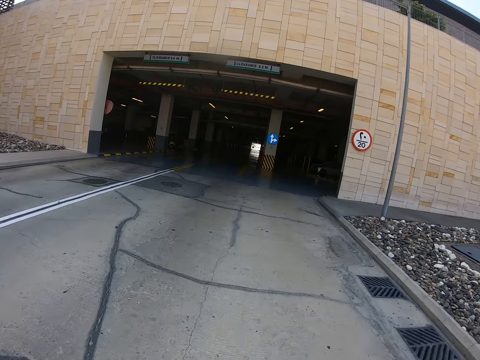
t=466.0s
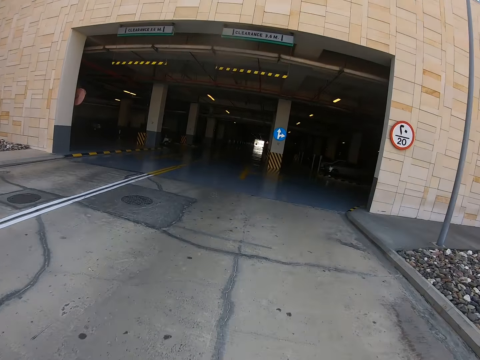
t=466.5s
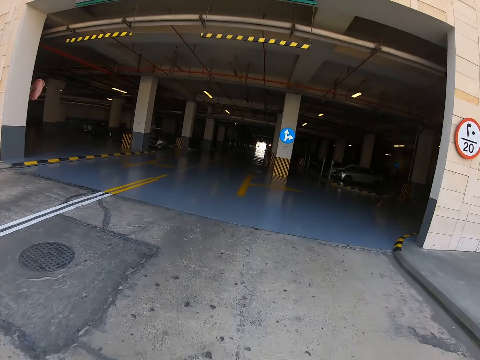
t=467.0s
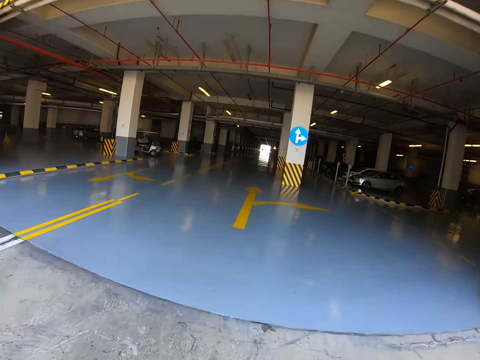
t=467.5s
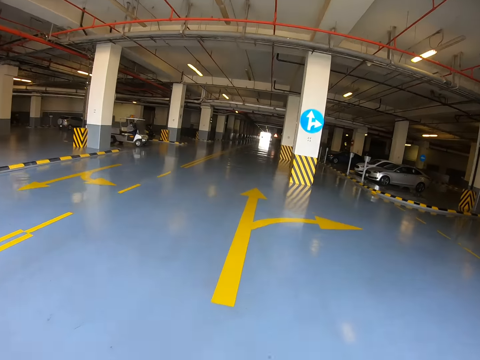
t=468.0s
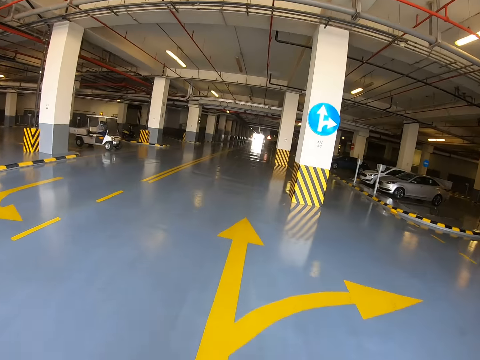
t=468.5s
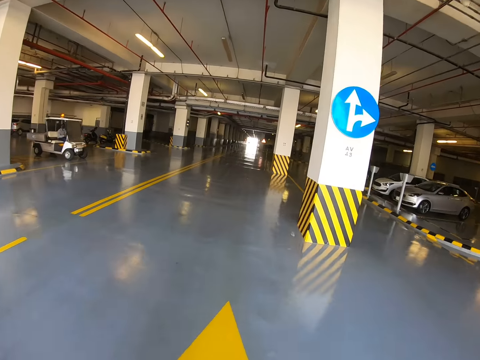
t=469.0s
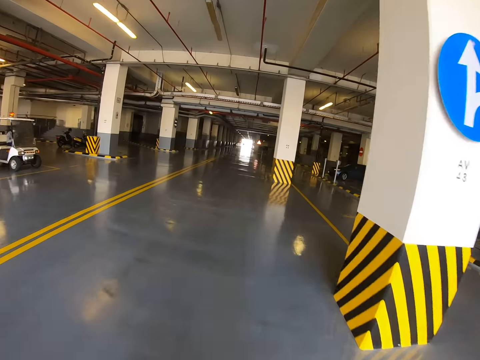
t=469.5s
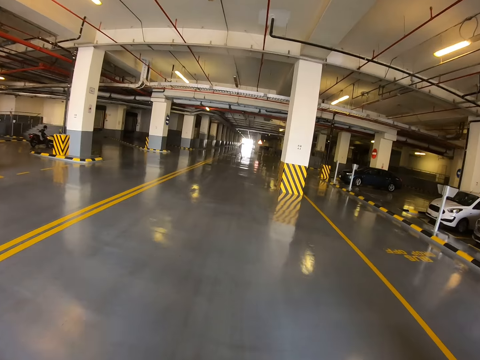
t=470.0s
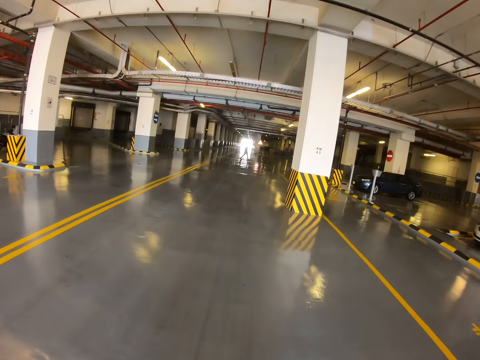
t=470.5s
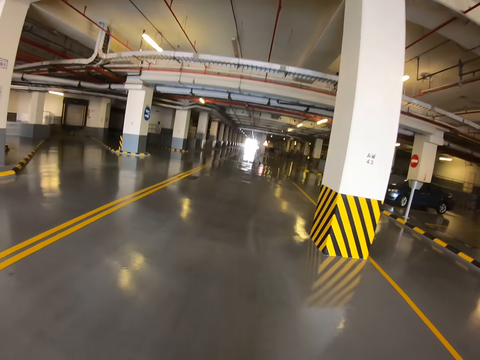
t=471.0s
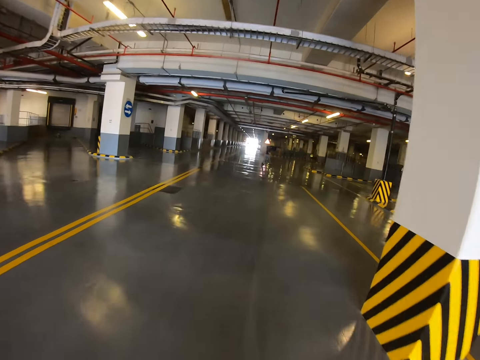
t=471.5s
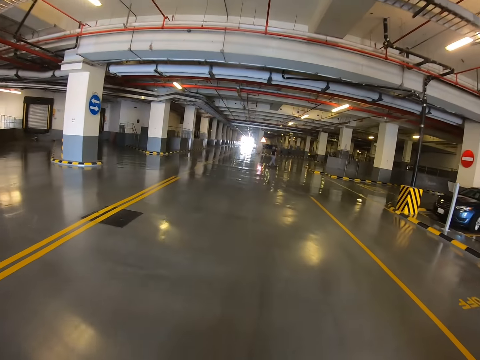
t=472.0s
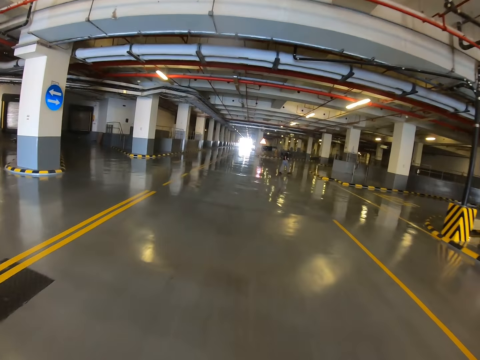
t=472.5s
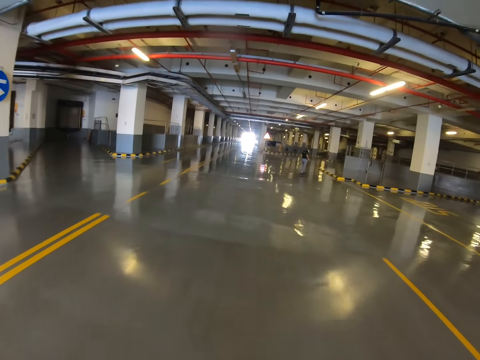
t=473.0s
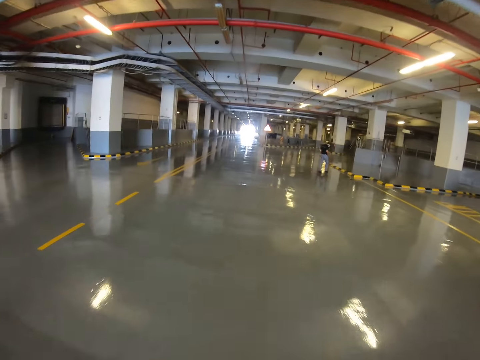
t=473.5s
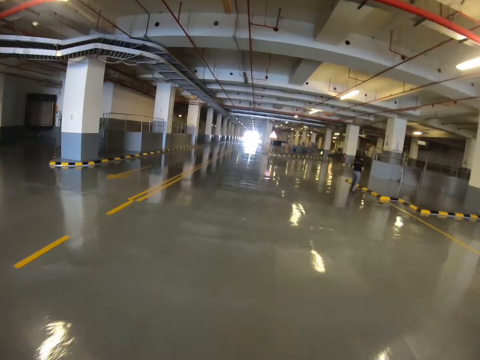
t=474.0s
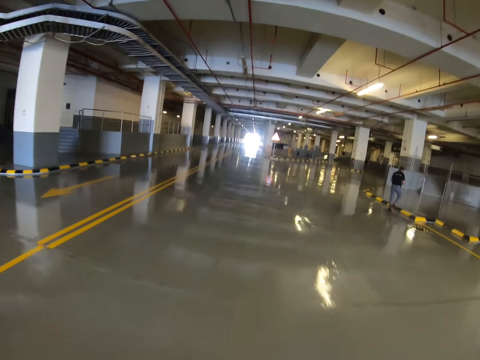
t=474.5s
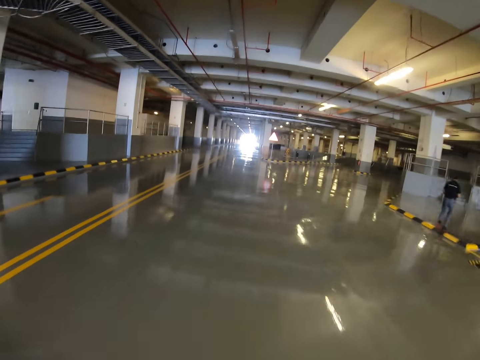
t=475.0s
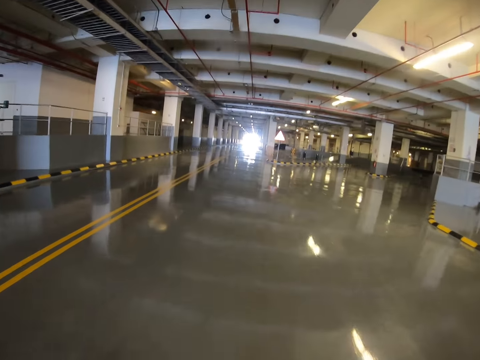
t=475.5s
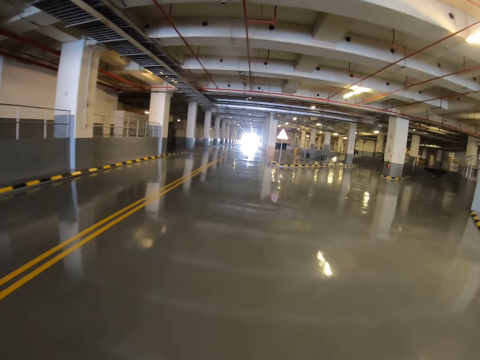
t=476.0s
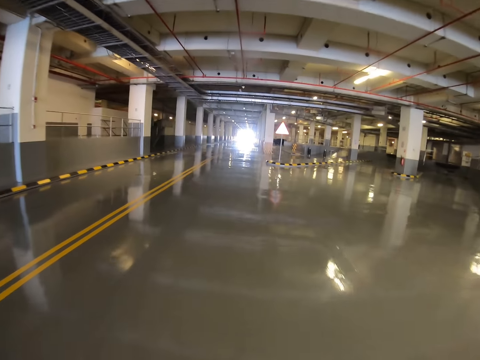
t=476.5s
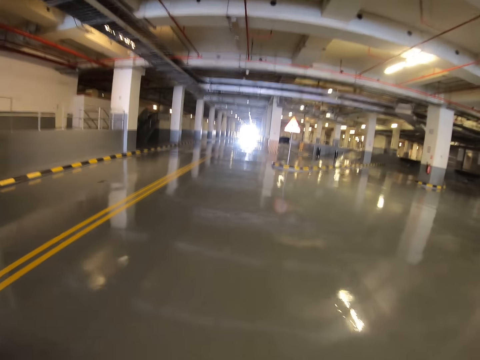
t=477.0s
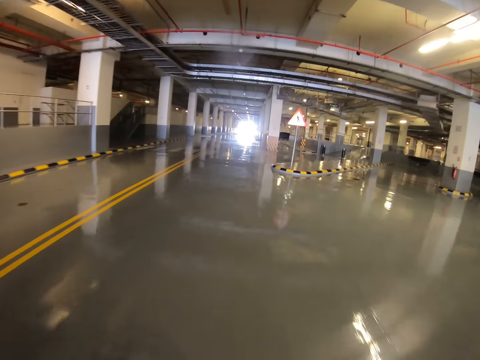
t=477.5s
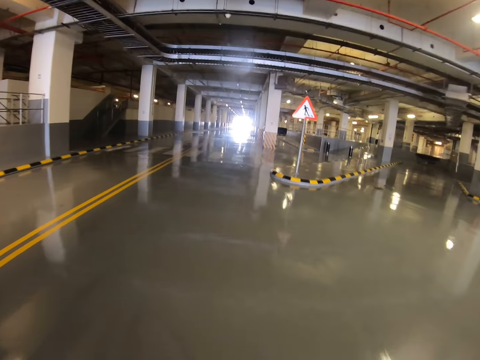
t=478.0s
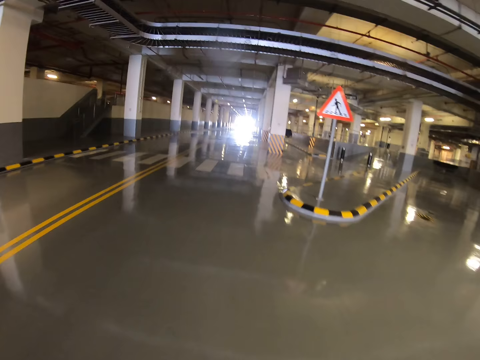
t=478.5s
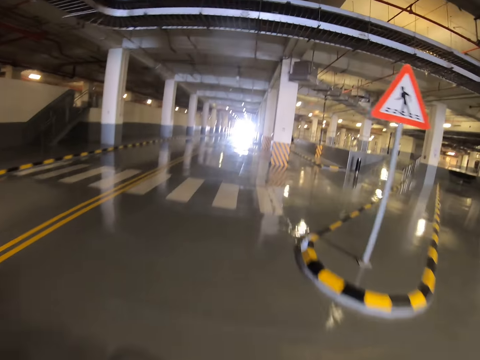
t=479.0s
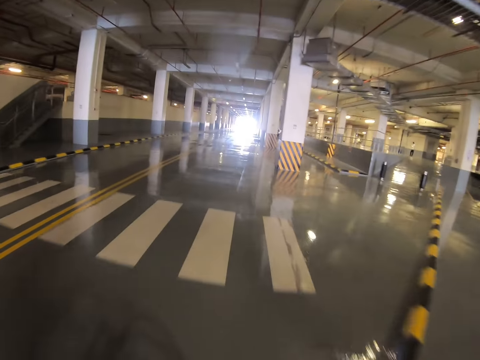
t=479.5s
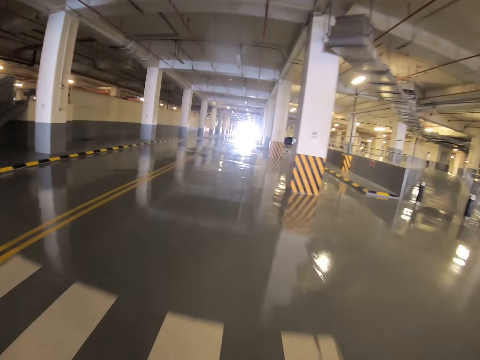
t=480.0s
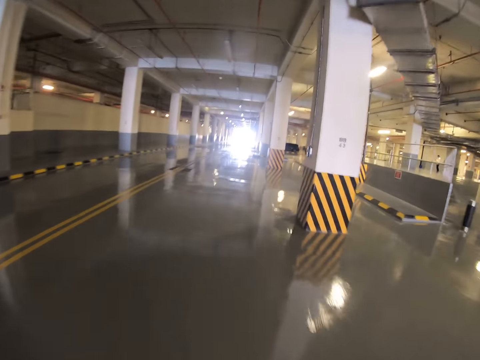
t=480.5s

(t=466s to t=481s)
The camera wearer rides a bicycle in the basement. A person walks in the basement. The camera wearer rides the bicycle in the basement.

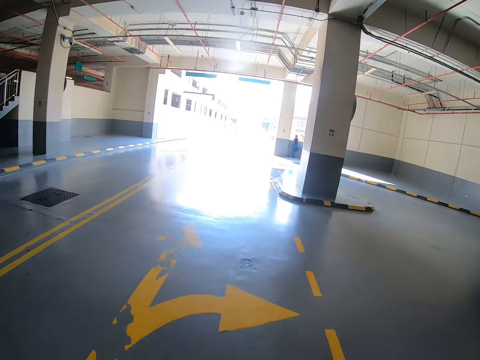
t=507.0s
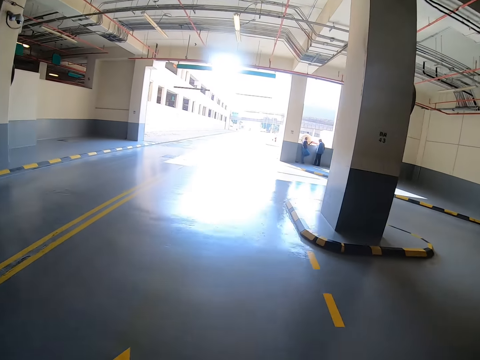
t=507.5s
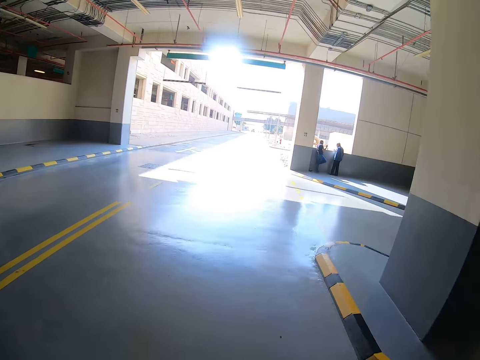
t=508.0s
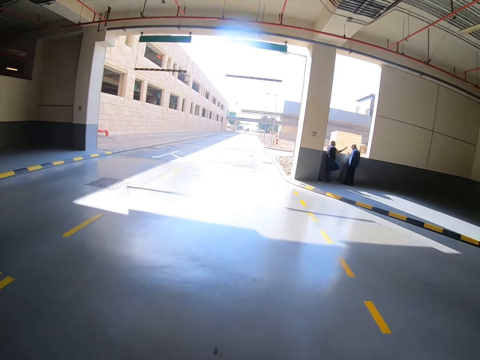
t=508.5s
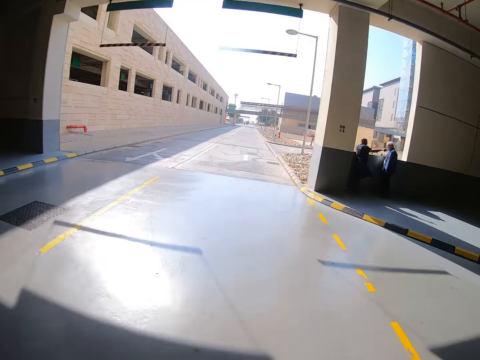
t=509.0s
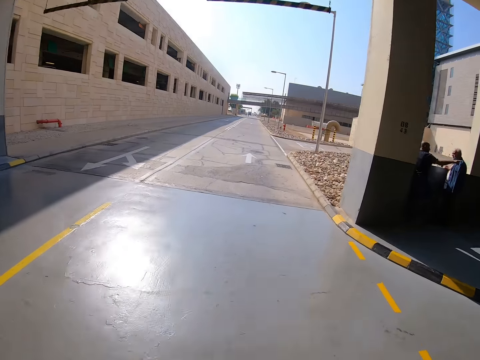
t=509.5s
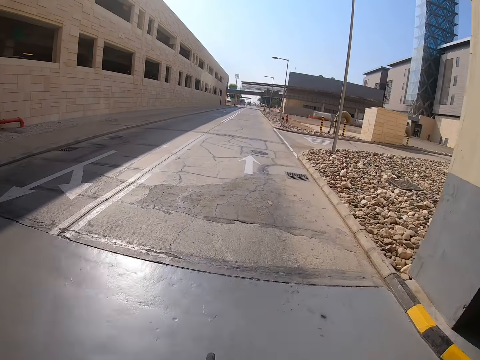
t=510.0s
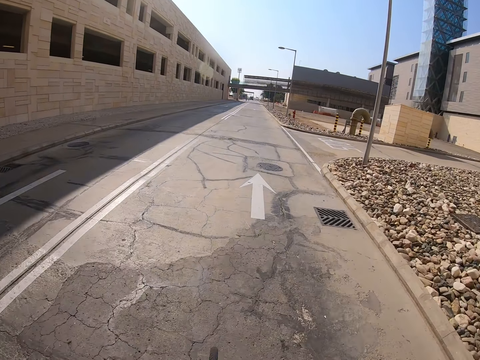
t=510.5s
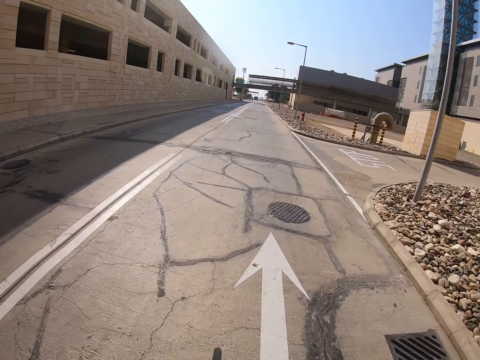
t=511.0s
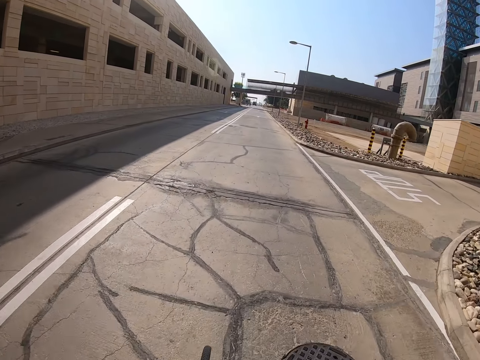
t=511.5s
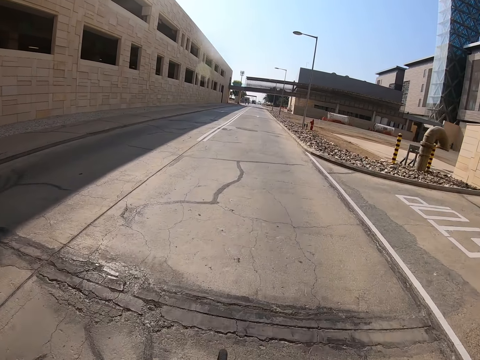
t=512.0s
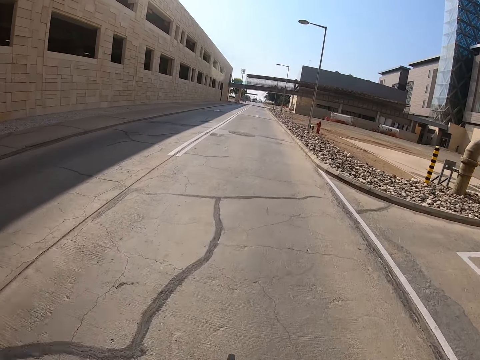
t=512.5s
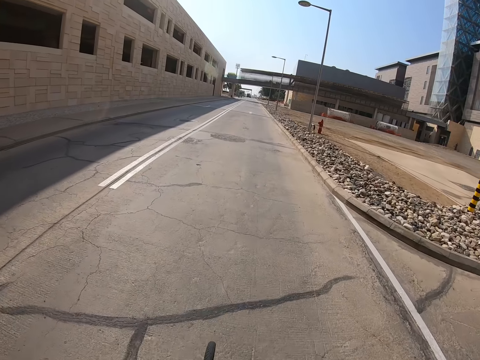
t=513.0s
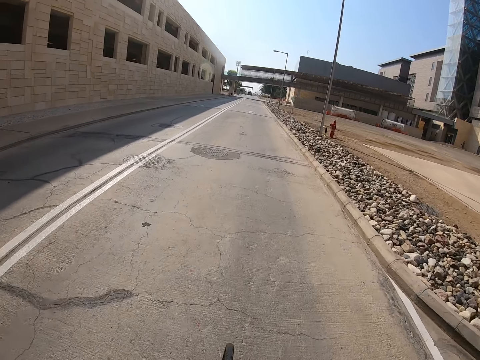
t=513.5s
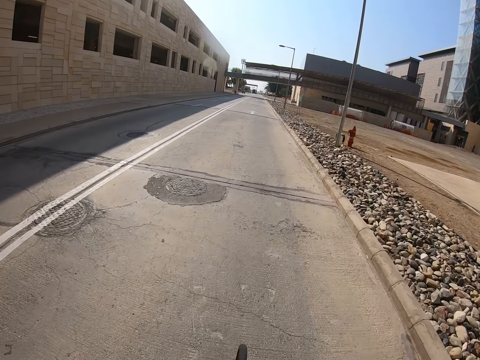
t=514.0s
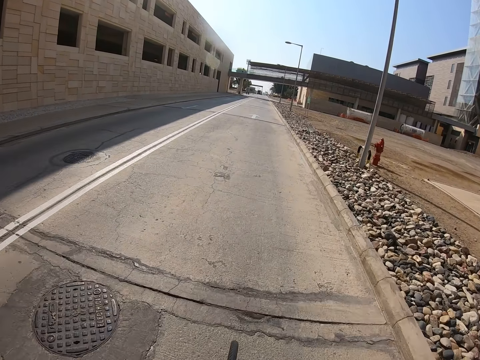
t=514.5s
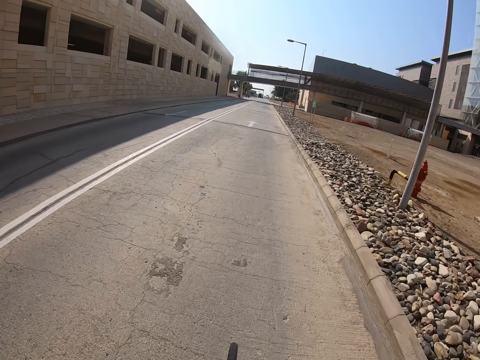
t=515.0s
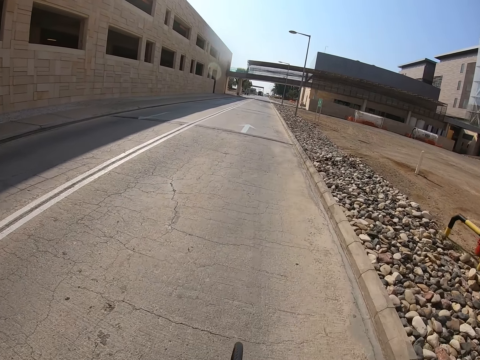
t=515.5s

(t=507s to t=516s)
A man stands in the basement. Another man talks with the first man. The camera wearer rides a bicycle on the road.

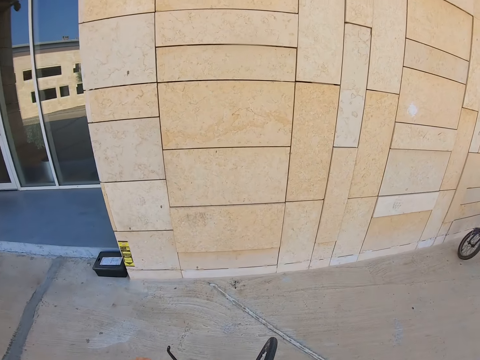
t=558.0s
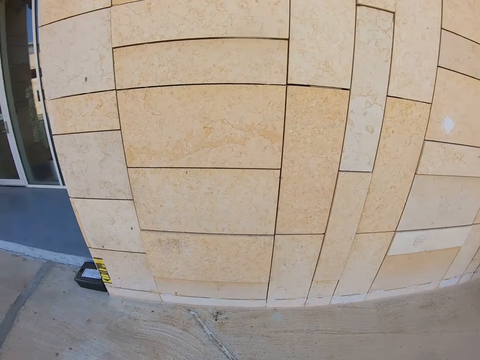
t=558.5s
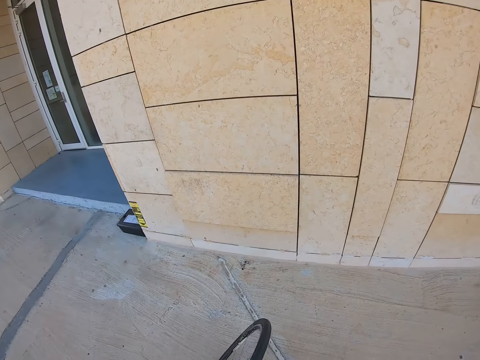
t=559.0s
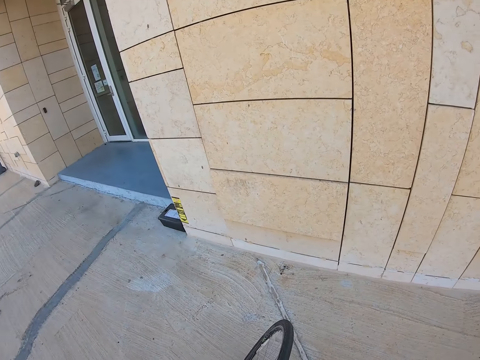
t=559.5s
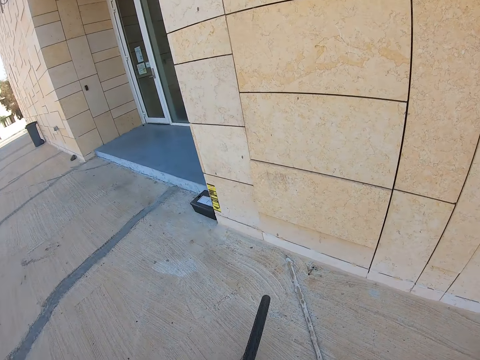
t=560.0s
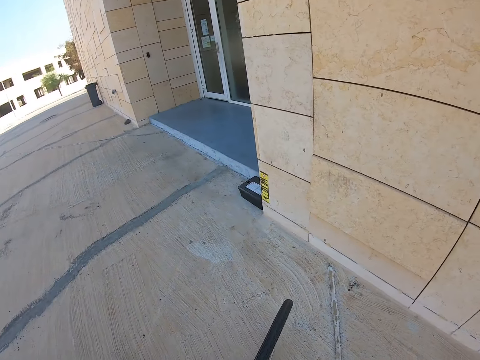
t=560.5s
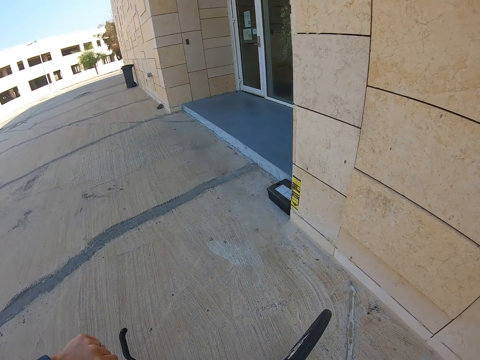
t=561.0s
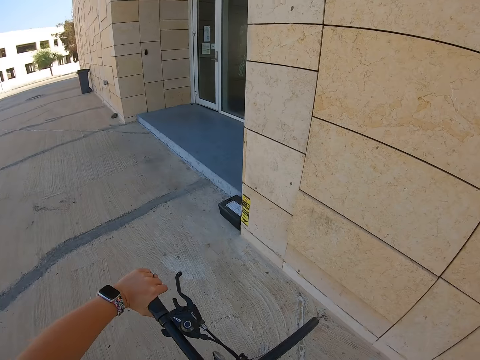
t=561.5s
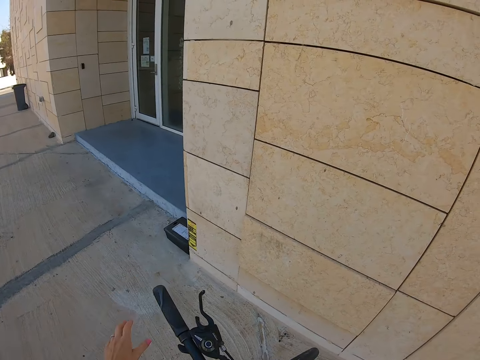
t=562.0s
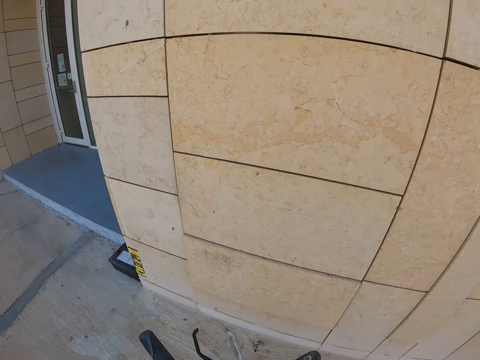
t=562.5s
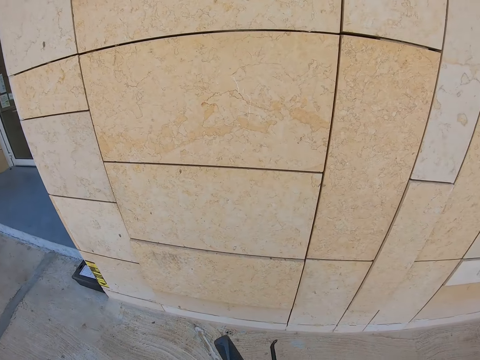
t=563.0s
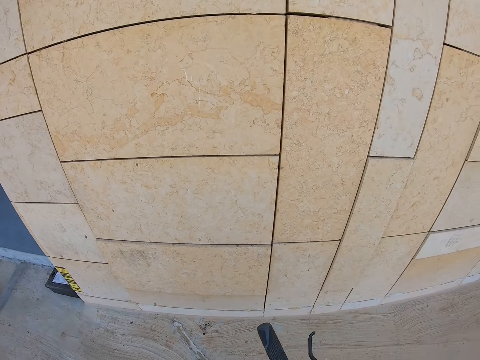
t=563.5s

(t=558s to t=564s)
The camera wearer parks a bicycle. They look left, release the handlebar, and dismount the bike.
